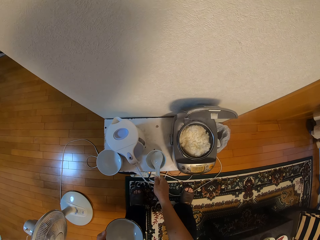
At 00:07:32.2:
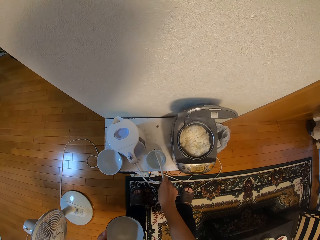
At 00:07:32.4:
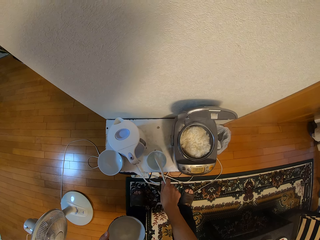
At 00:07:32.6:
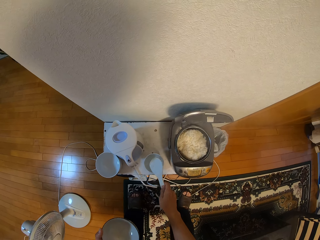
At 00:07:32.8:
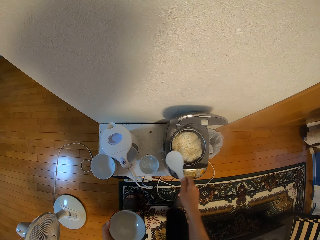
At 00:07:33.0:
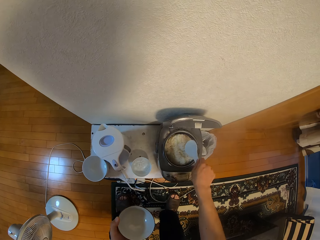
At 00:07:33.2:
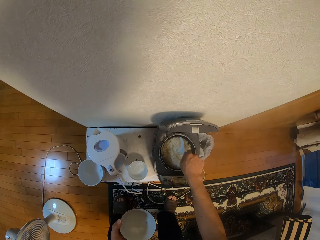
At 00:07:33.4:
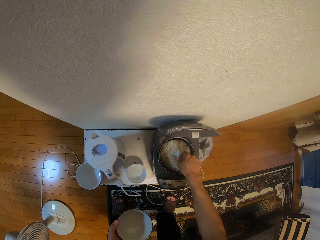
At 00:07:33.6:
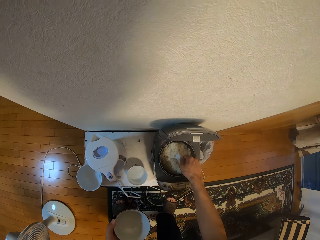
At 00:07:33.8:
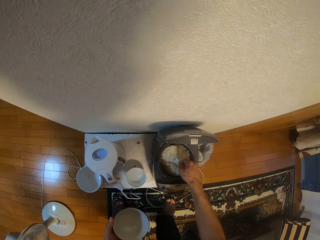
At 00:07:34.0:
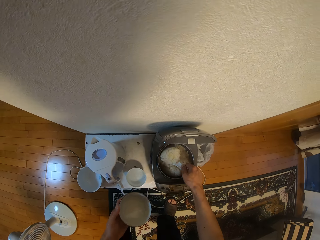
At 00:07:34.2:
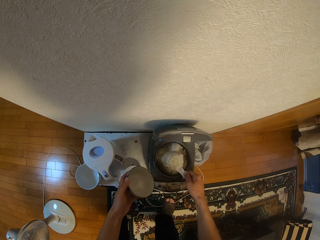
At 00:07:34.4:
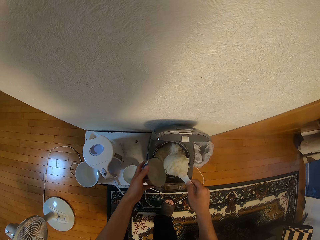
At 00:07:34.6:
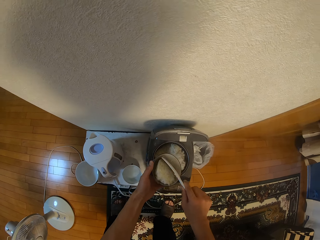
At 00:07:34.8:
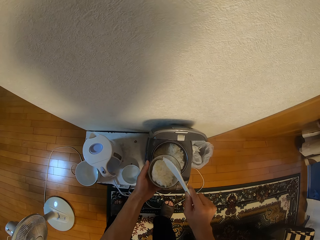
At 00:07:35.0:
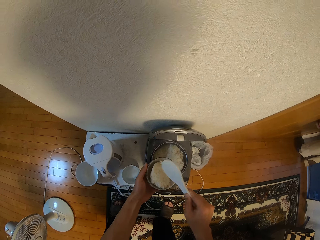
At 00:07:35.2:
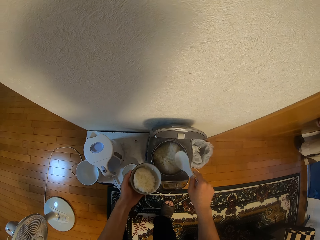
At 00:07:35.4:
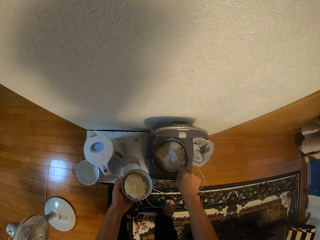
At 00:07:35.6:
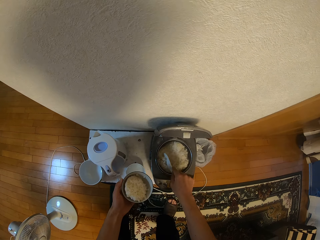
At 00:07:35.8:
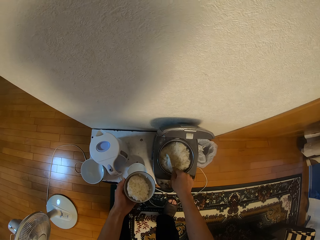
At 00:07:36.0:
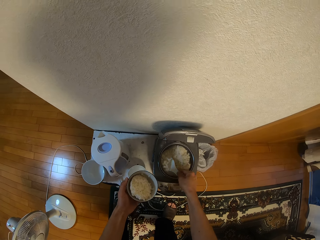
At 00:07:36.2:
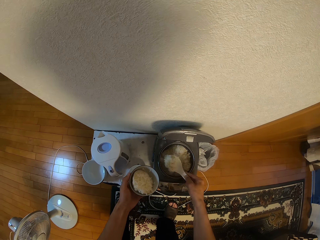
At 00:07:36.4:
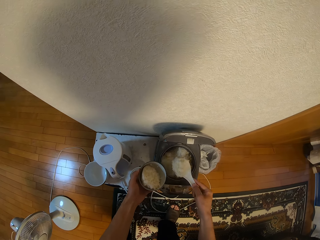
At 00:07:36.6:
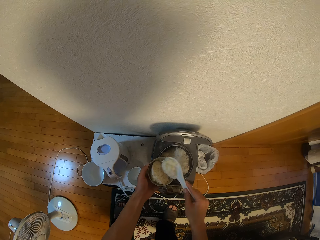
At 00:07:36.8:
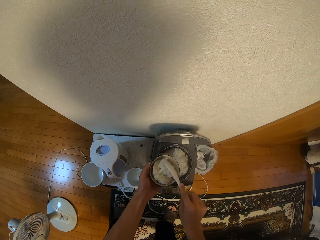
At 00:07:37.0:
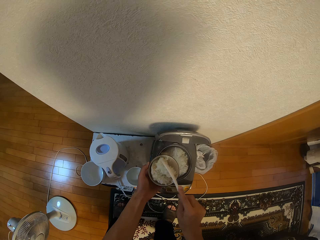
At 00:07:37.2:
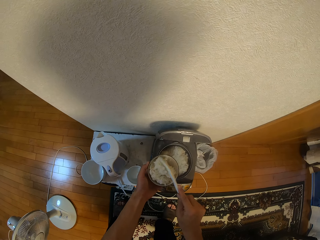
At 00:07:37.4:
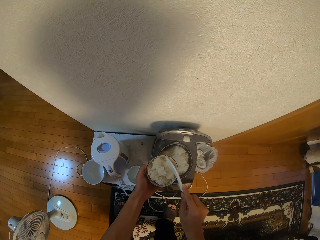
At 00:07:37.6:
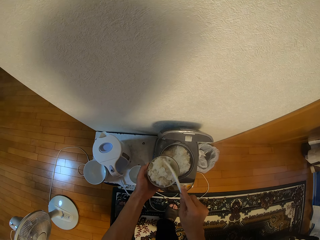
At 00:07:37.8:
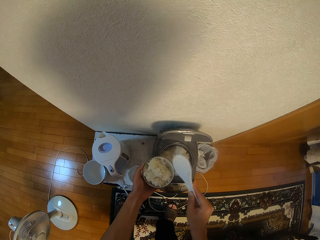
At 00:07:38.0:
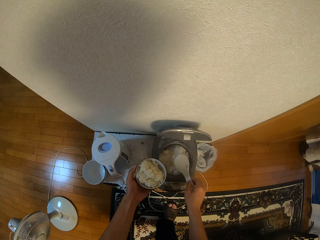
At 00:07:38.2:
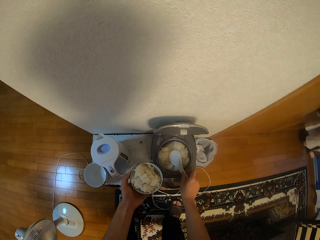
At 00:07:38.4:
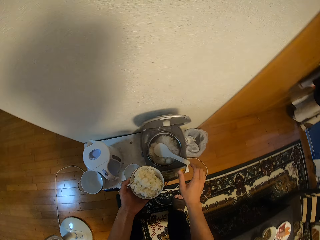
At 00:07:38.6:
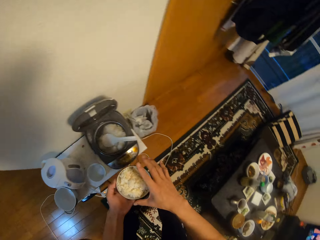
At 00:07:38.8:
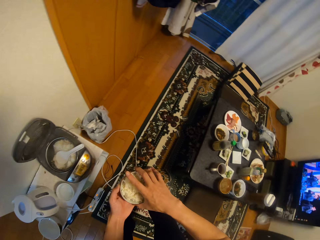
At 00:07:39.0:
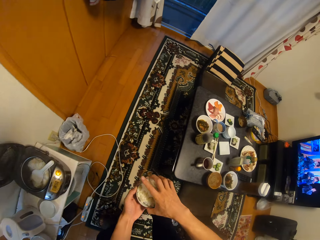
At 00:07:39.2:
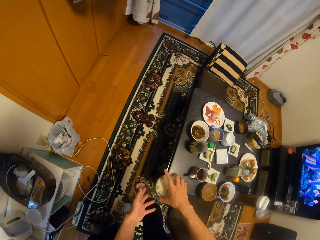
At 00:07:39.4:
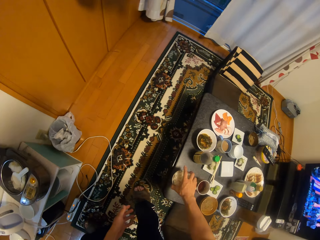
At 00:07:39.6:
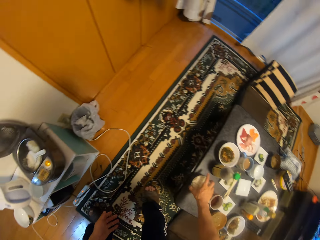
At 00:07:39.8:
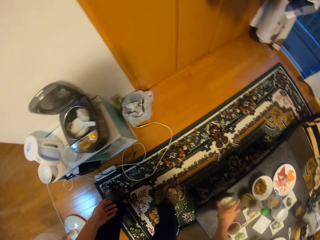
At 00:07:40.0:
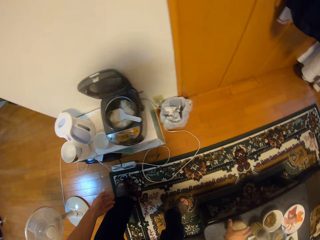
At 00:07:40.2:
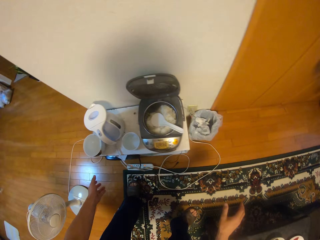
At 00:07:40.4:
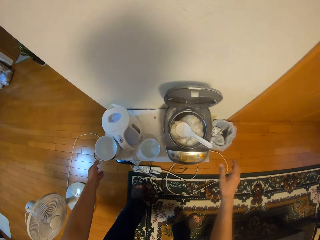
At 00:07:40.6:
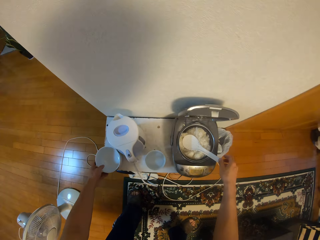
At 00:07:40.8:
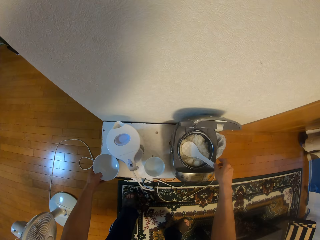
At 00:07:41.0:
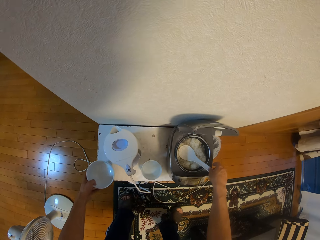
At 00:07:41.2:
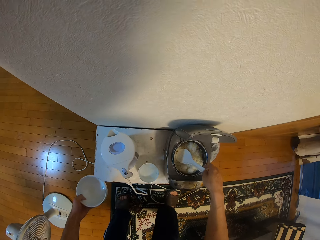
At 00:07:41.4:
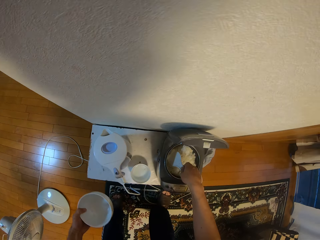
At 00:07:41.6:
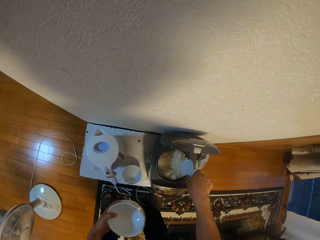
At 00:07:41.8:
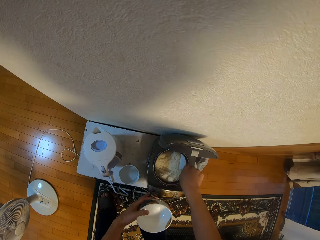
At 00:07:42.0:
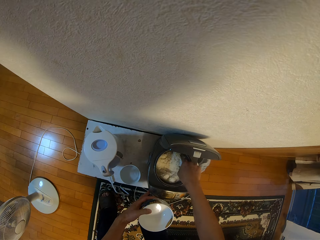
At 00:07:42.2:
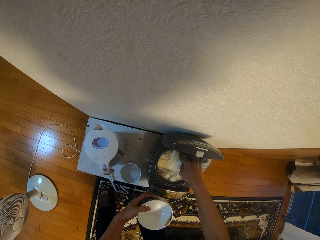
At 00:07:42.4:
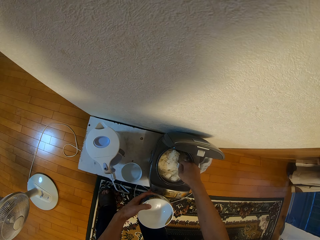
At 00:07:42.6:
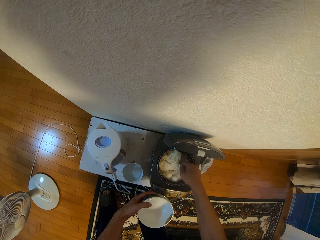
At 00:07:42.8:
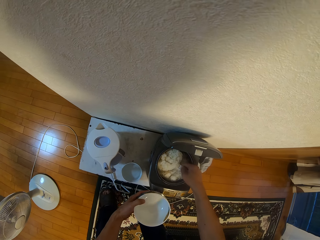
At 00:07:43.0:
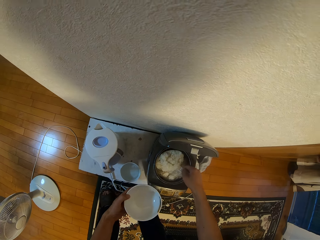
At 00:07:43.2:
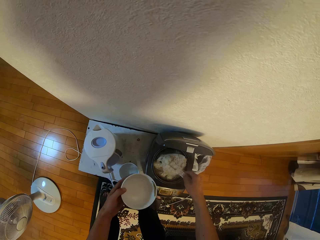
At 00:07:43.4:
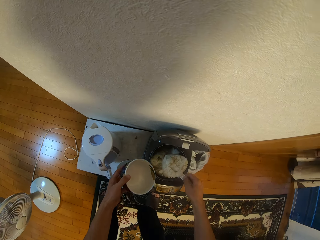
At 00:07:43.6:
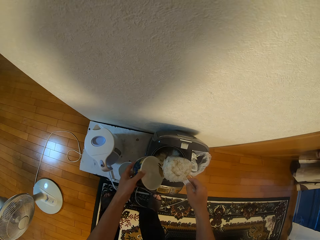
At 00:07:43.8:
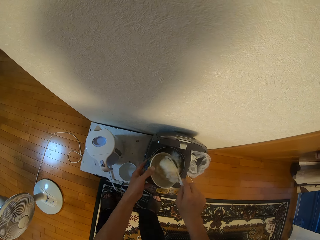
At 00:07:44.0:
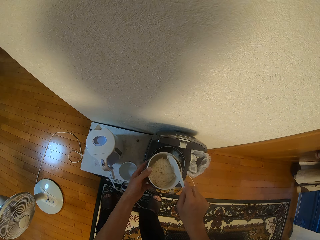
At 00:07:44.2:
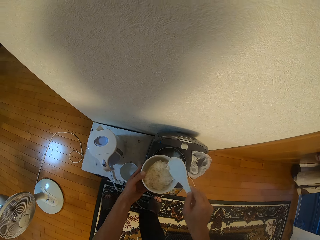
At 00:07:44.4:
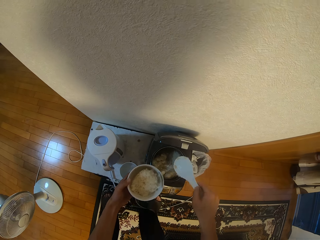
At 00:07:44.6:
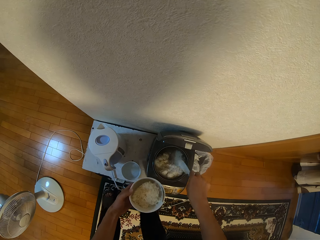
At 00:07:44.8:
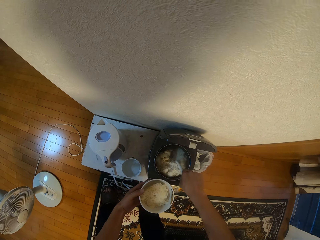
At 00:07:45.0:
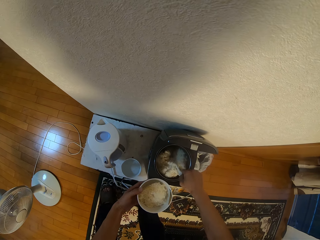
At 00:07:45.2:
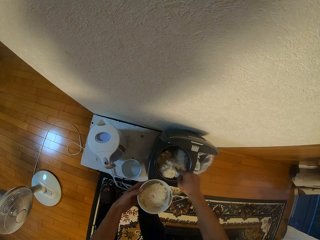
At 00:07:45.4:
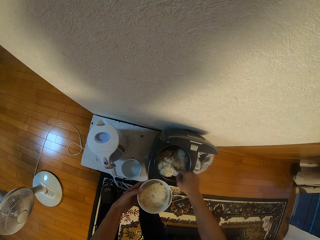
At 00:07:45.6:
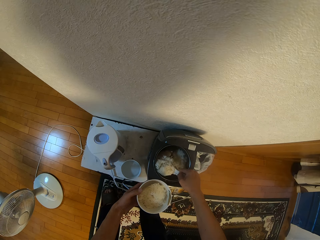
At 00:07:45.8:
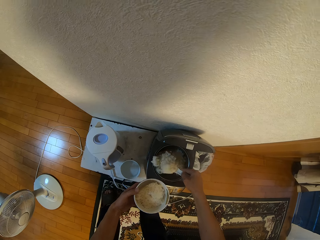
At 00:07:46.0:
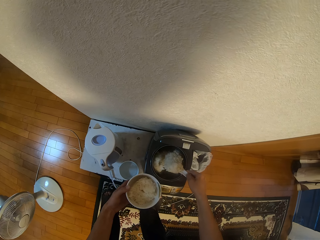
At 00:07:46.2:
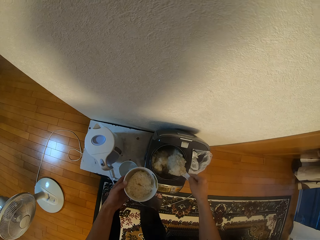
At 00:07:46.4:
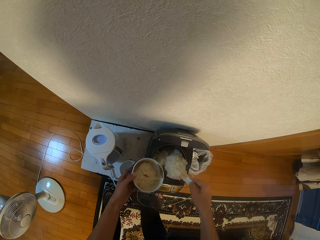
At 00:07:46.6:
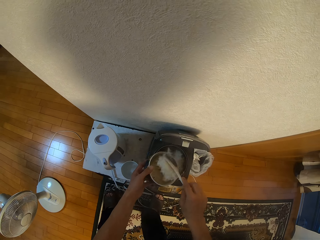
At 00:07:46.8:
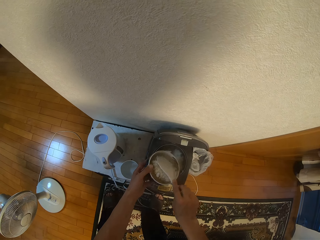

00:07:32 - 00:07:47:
The camera wearer picks the serving spoon in the bowl with his right hand. He dips the spoon in the rice with his right hand. He takes rice with the spoon. He pours rice in the bowl using the spoon. He takes rice with the spoon. He pours rice in the bowl using the spoon. He puts the serving spoon in the electric pressure cooker with his right hand. He transfers the bowl to his right hand. He drops the bowl on the table with his right hand. He picks up the other bowl on the table with his left hand. He picks up the spoon with his right hand. He takes rice with the spoon. He pours the rice in the bowl with the spoon. He takes rice with the spoon.

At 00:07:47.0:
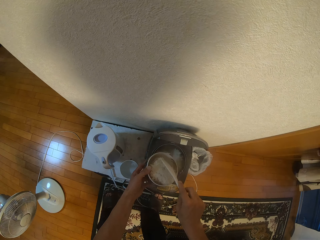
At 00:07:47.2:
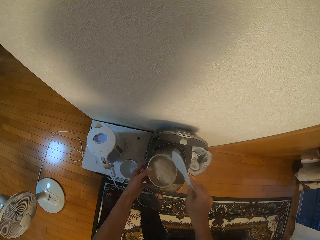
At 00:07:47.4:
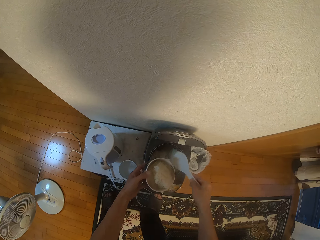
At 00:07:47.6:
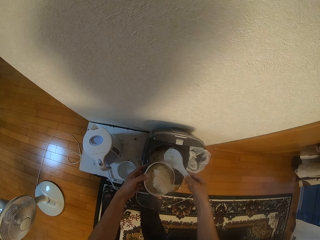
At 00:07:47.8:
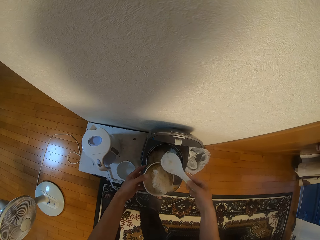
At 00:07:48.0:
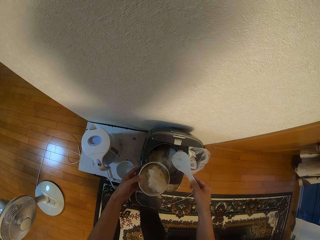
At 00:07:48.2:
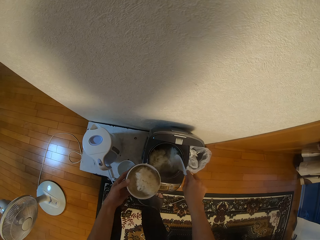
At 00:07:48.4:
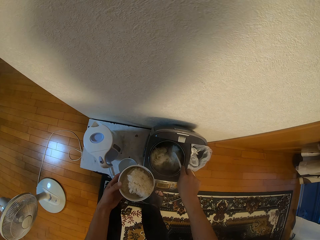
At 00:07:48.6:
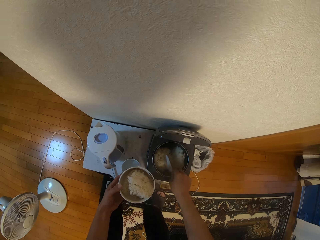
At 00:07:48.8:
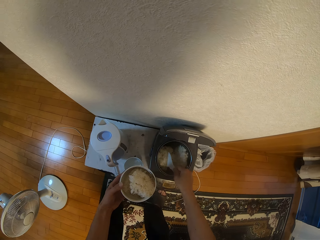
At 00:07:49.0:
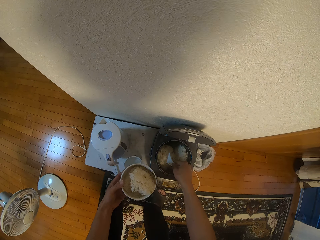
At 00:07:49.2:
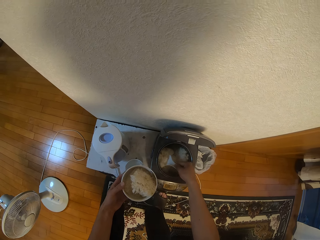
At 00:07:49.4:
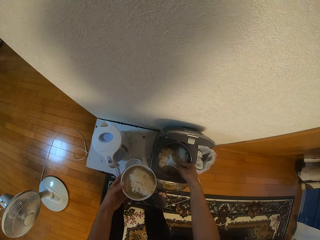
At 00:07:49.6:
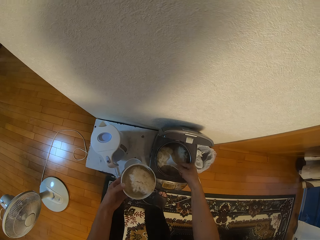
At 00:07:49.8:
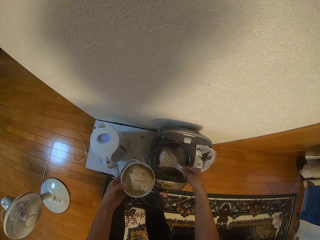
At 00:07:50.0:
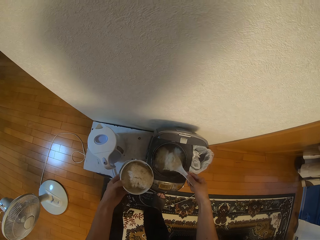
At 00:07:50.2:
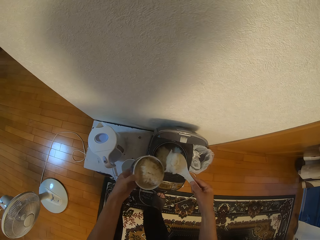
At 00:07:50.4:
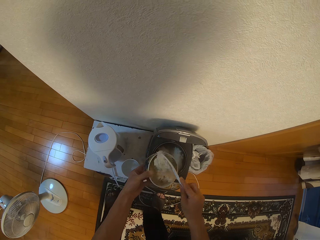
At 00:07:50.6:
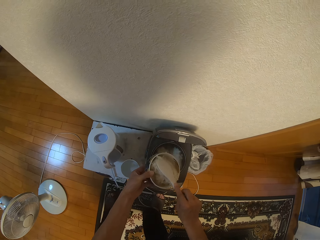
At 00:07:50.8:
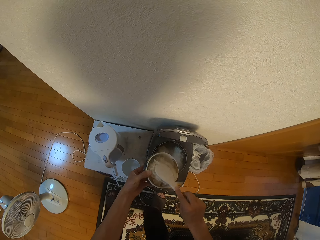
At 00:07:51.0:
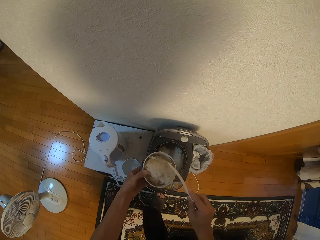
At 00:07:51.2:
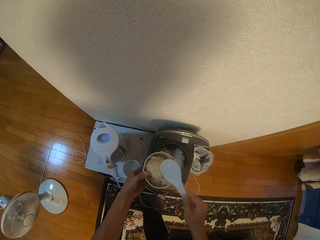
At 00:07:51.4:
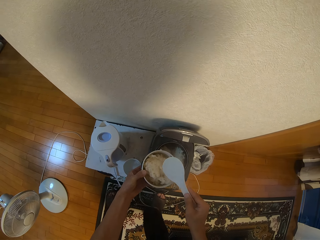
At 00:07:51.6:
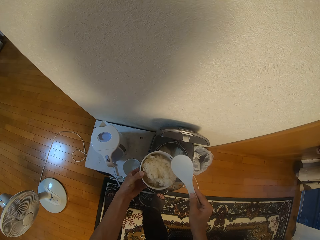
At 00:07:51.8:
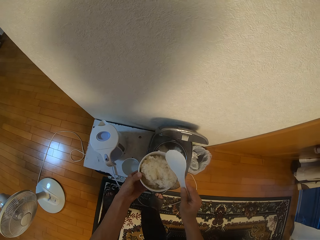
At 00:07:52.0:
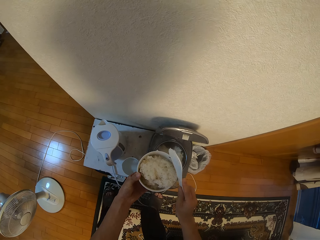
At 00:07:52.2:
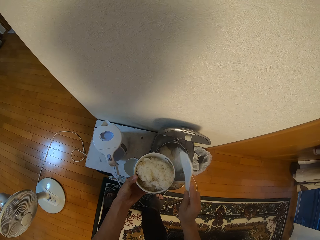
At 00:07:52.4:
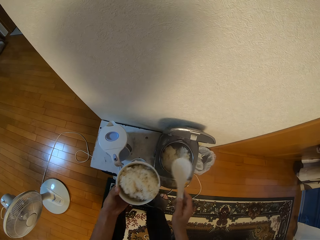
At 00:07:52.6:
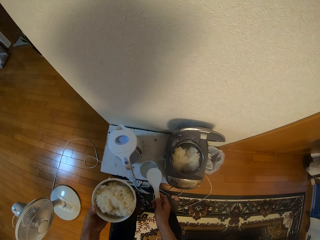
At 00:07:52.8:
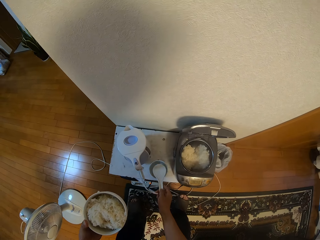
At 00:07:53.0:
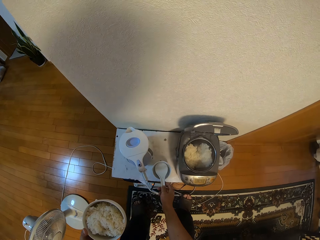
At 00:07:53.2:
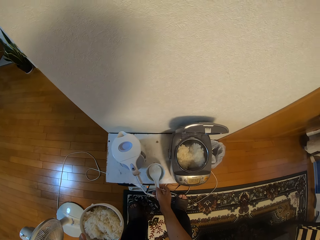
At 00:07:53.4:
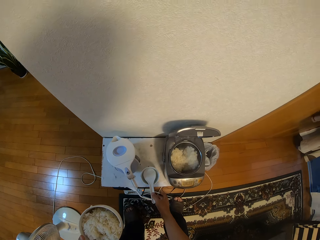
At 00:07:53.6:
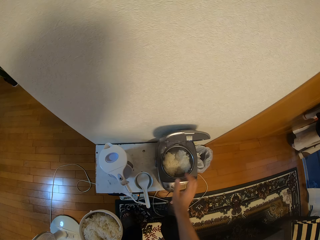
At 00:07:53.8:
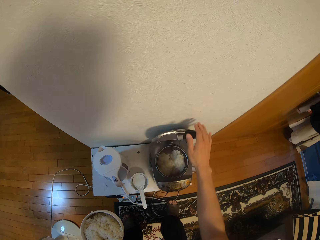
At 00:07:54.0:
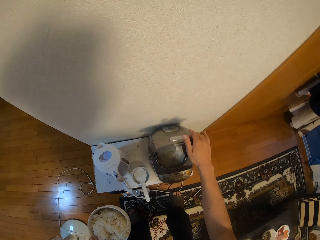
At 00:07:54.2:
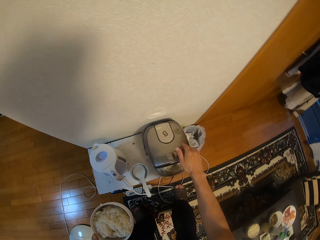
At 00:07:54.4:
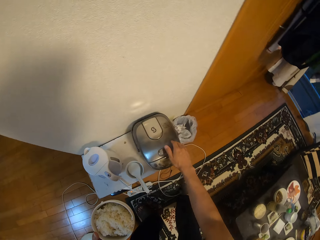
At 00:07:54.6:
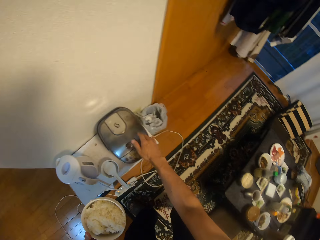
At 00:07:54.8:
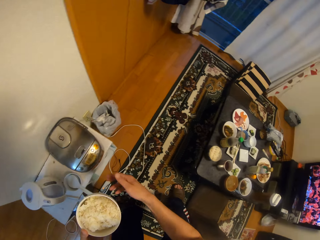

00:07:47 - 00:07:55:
The camera wearer pours the rice in the bowl with the spoon. He takes rice with the spoon. He pours the rice in the bowl with the spoon. He puts the serving spoon in the bowl. He covers the electric pressure cooker with his right hand.
